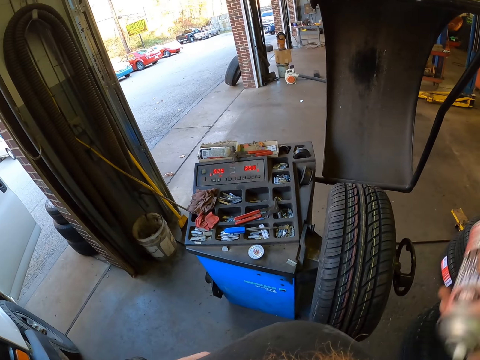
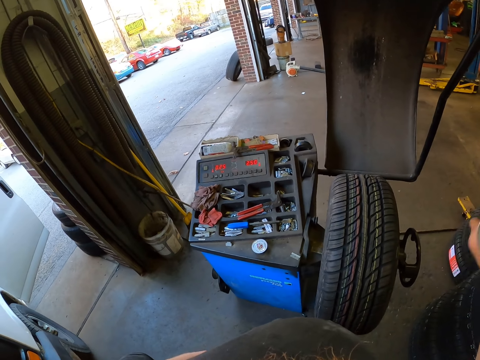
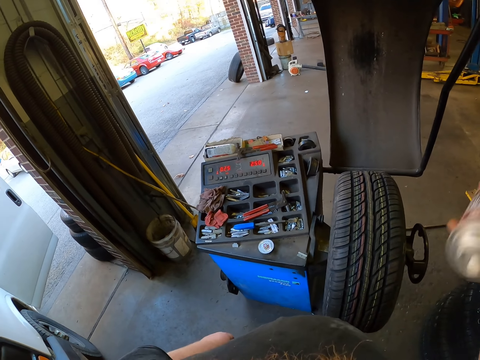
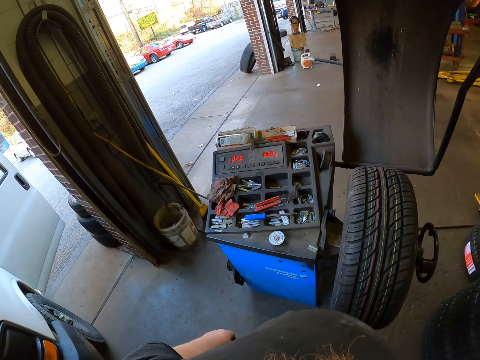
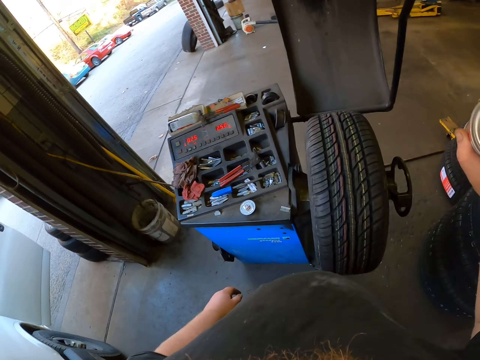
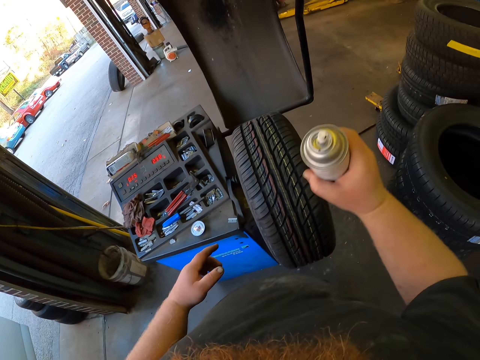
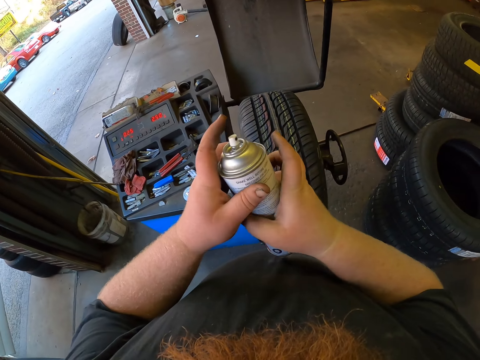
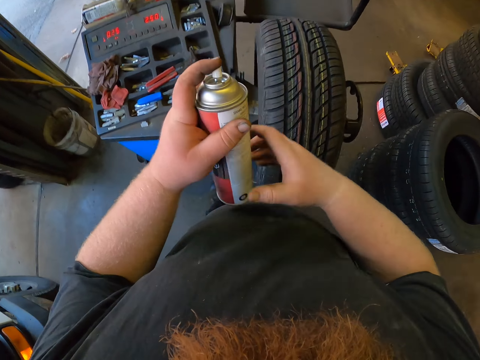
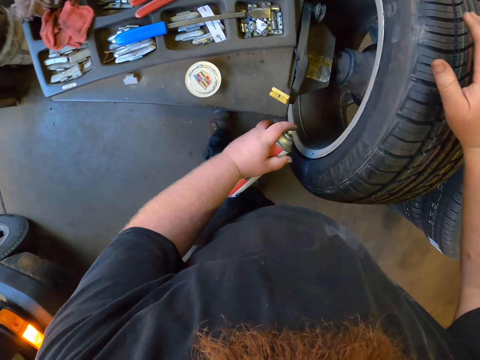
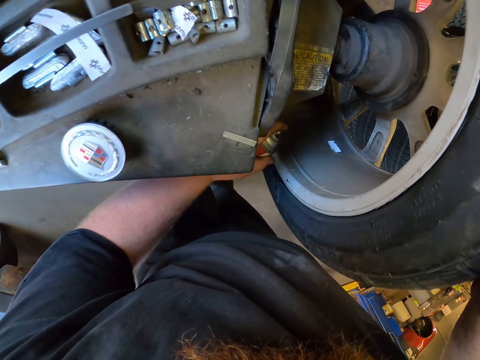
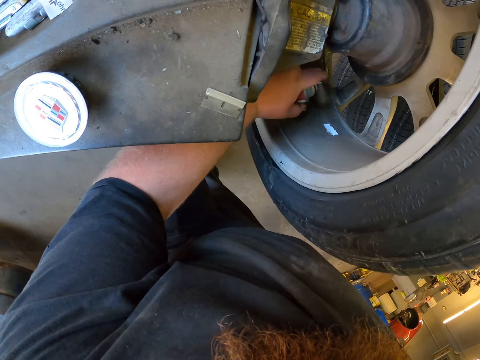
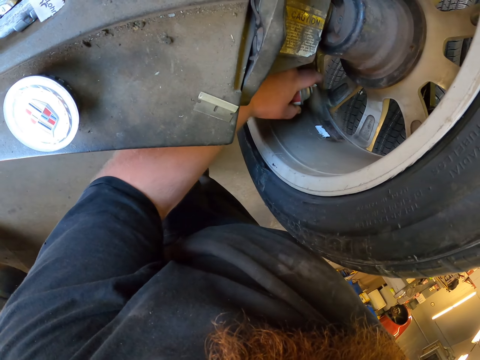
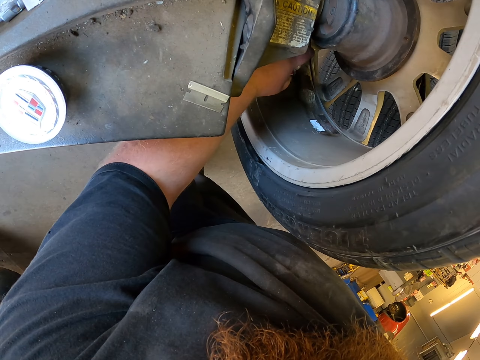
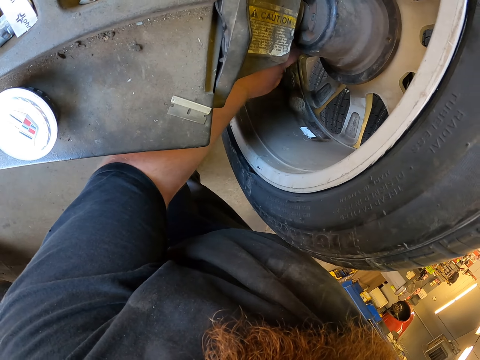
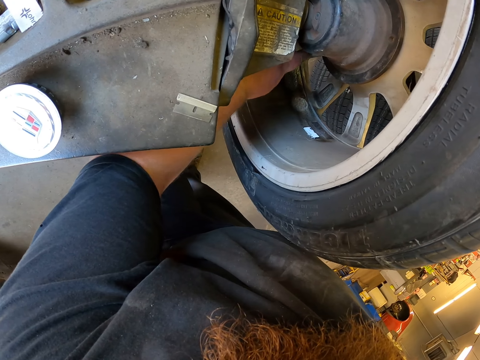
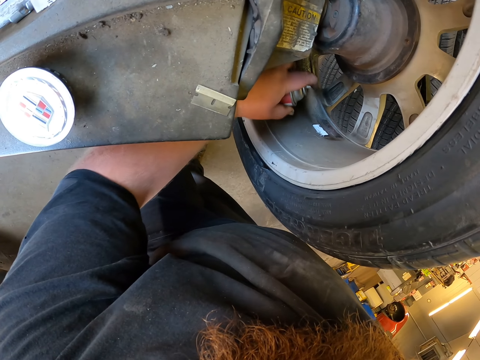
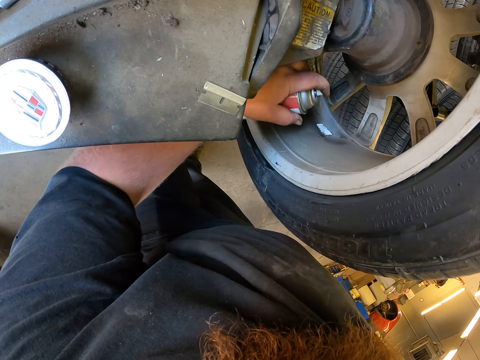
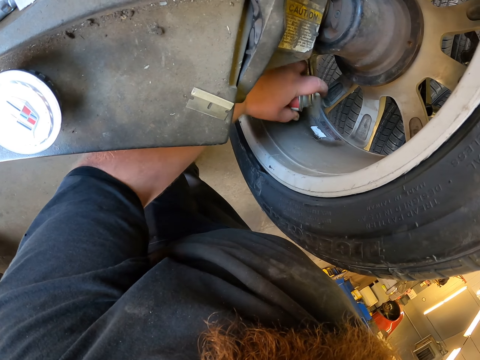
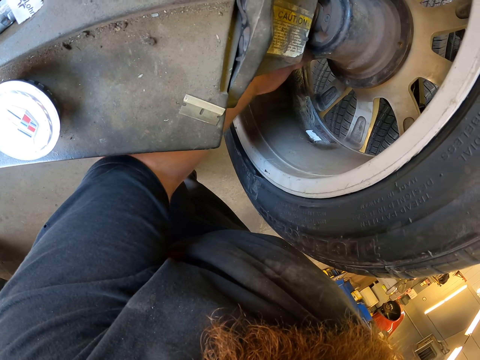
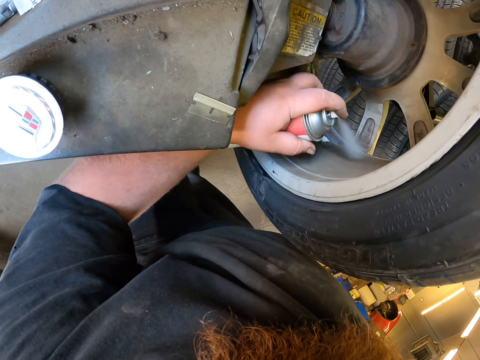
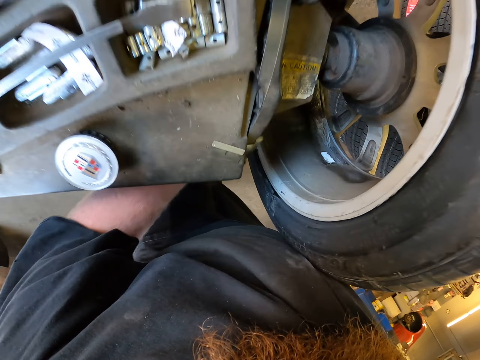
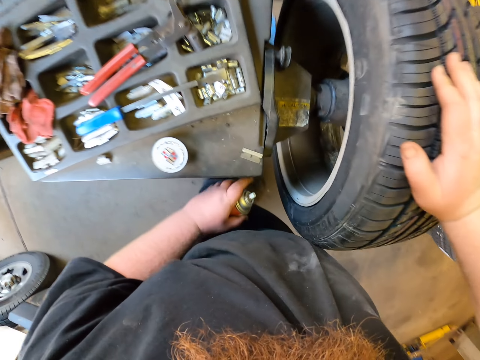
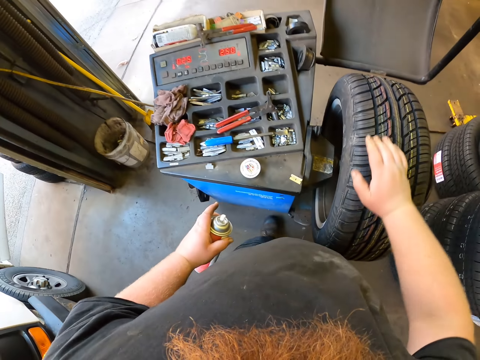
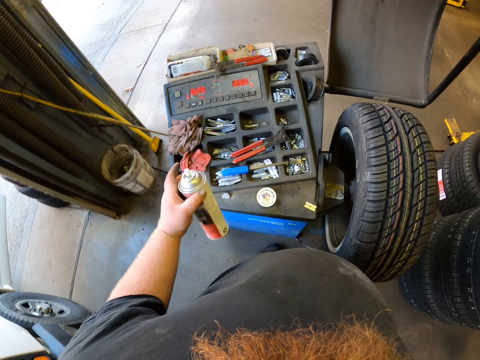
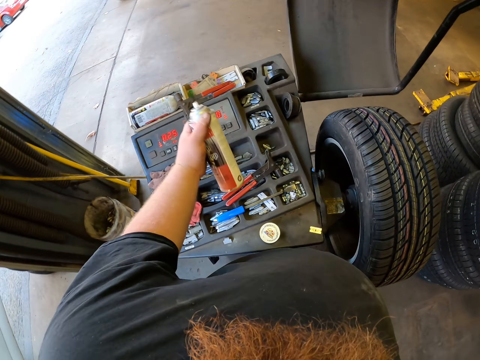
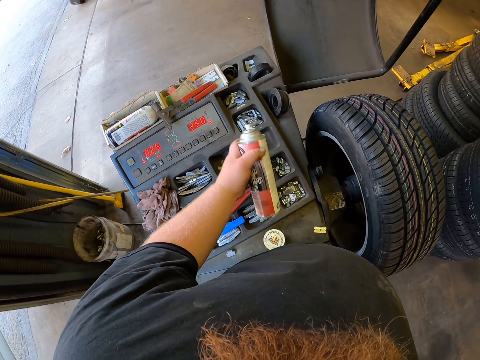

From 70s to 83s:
The camera wearer sprays the wheel rim with the spray can. They hold the spray cleaner.

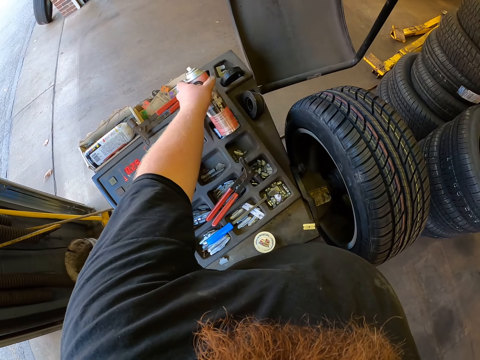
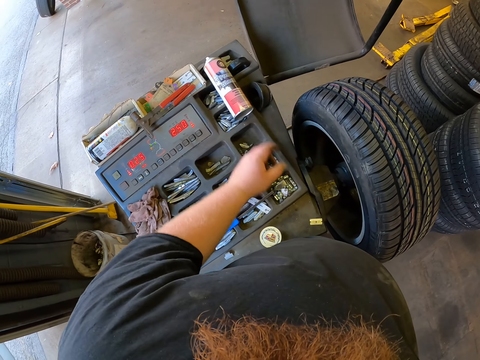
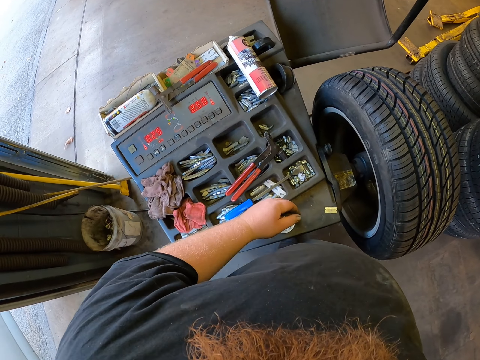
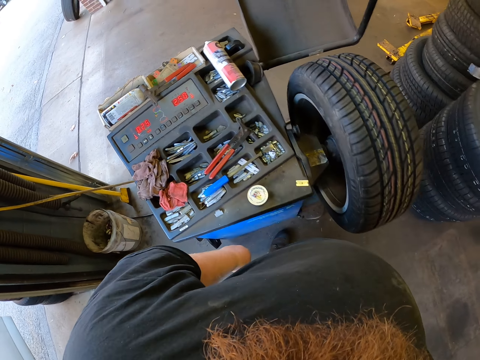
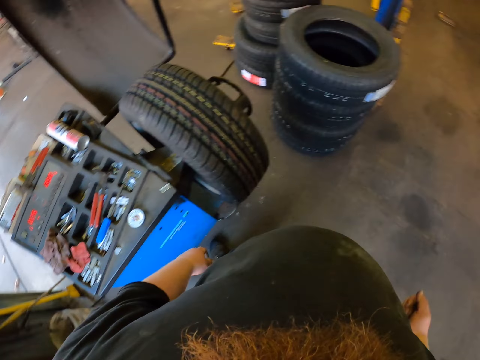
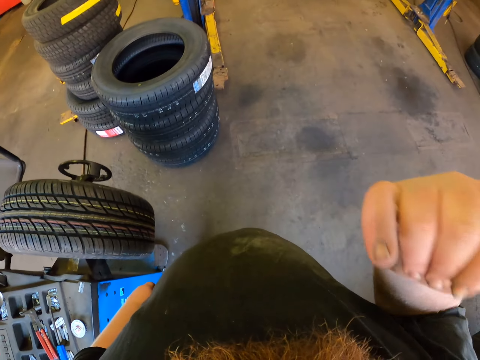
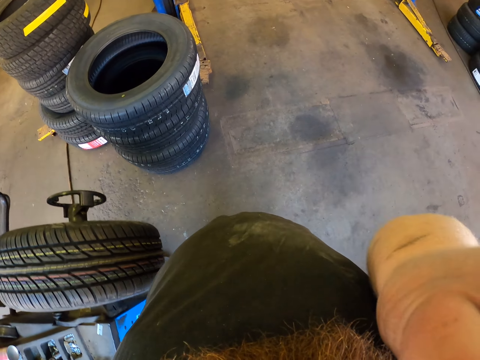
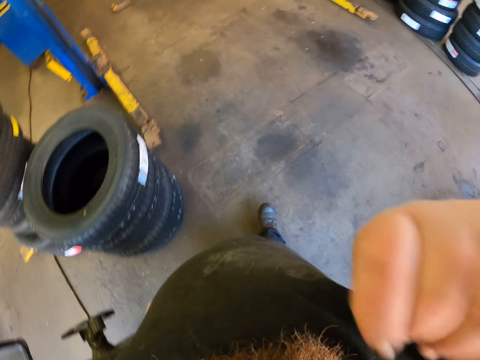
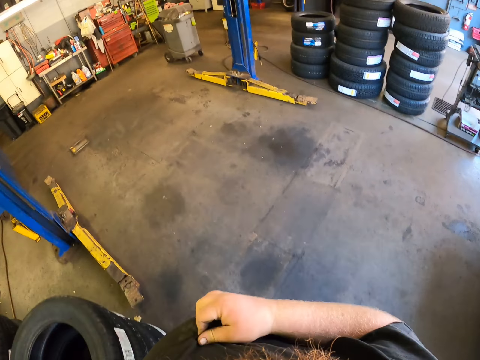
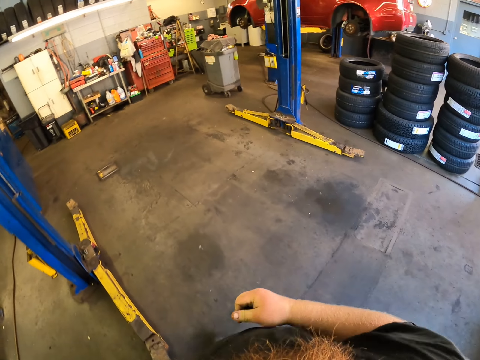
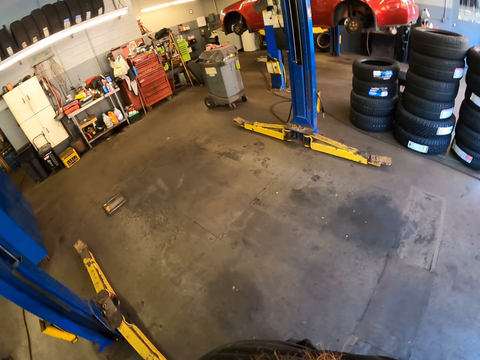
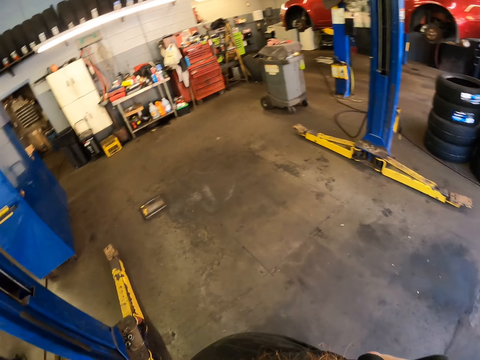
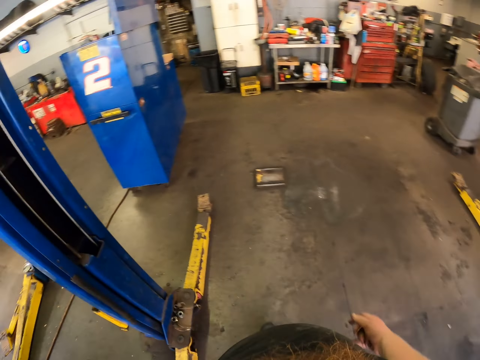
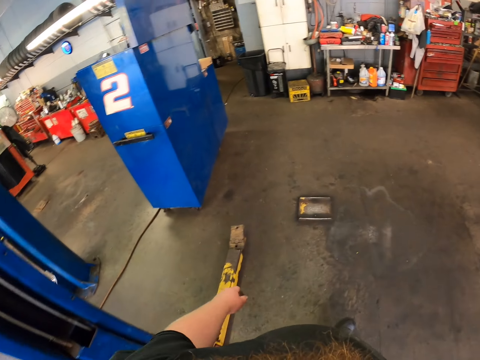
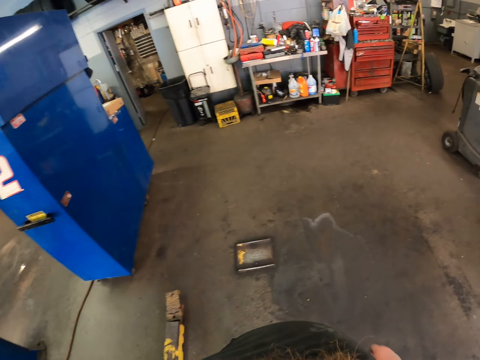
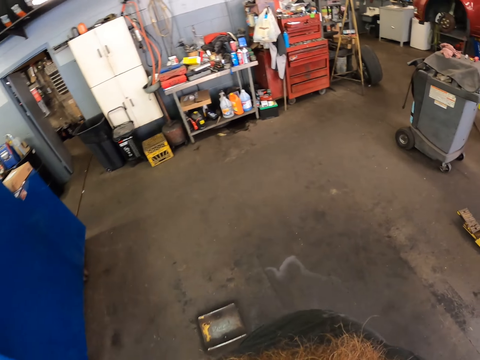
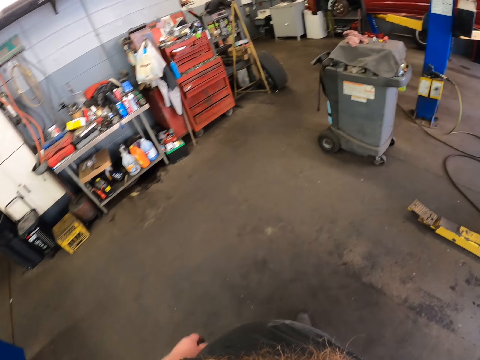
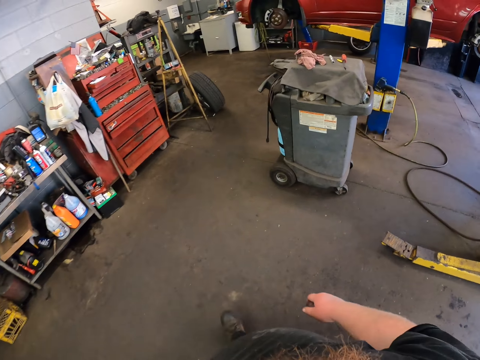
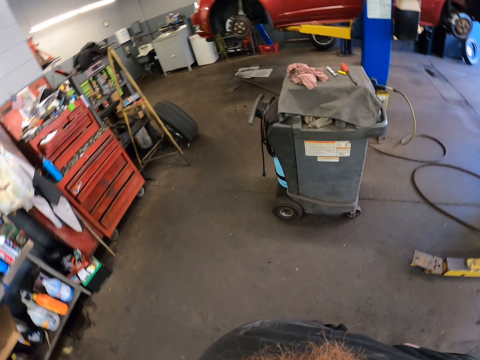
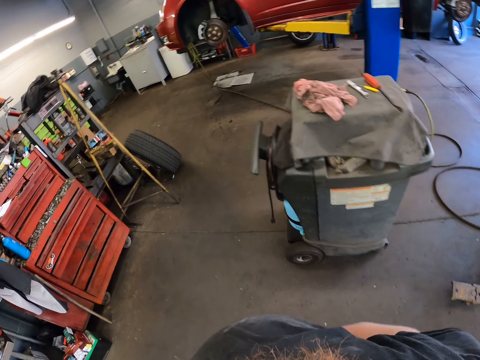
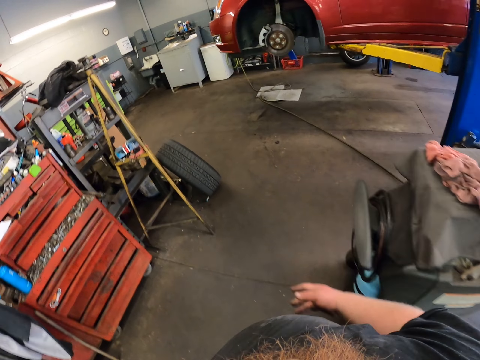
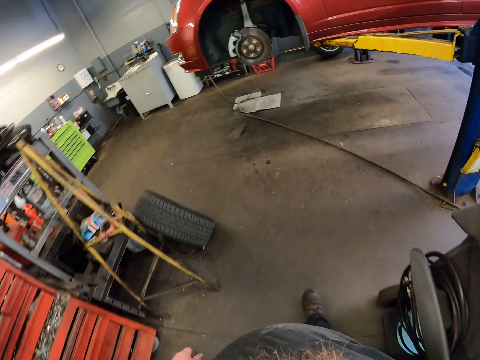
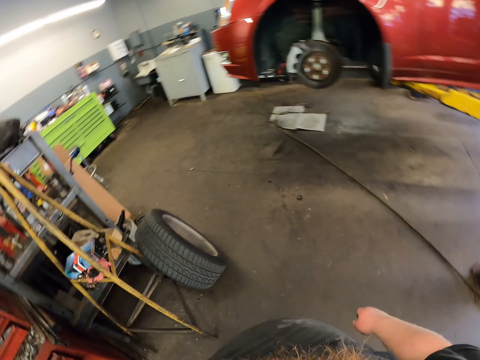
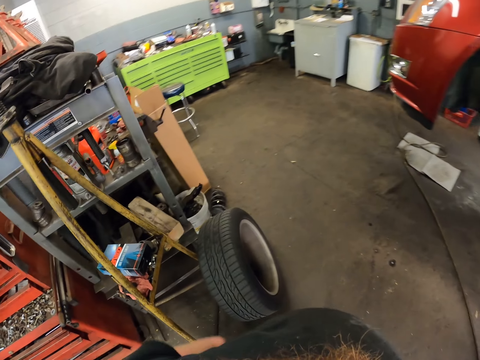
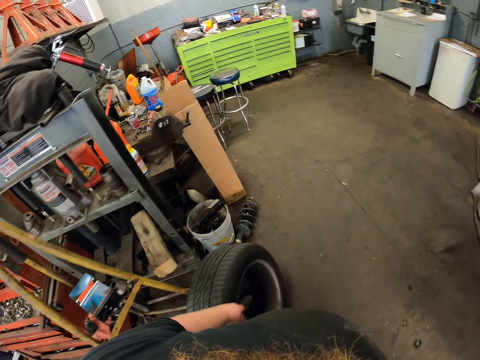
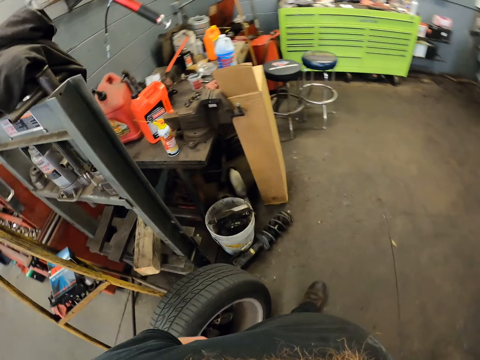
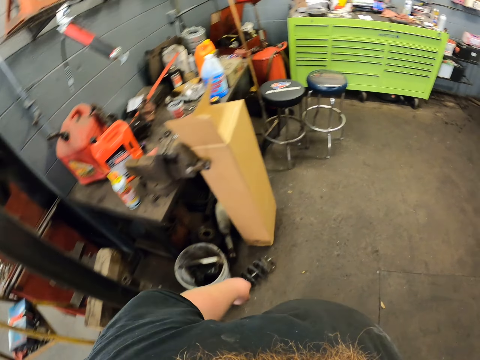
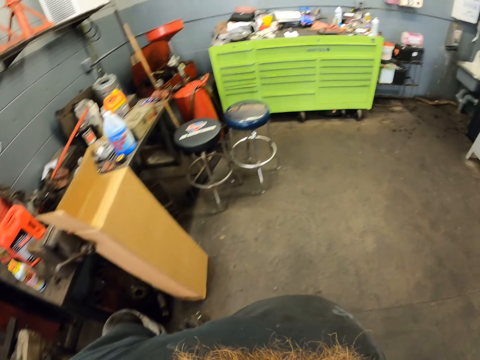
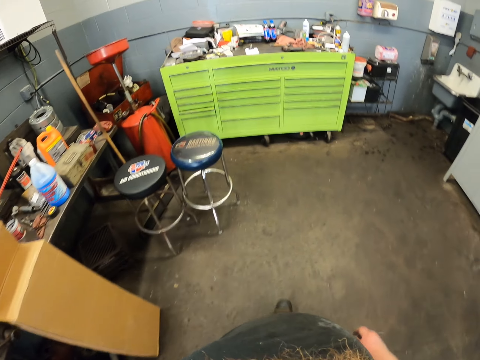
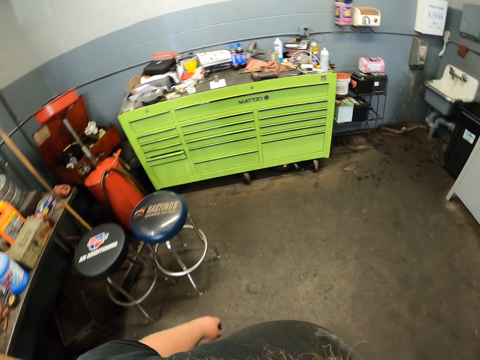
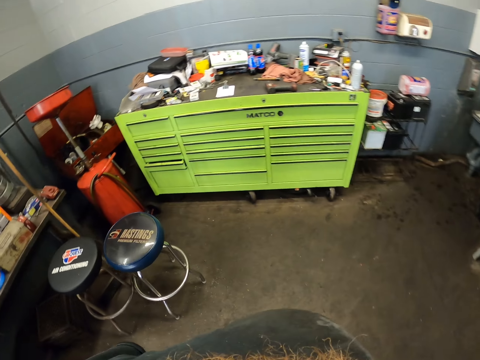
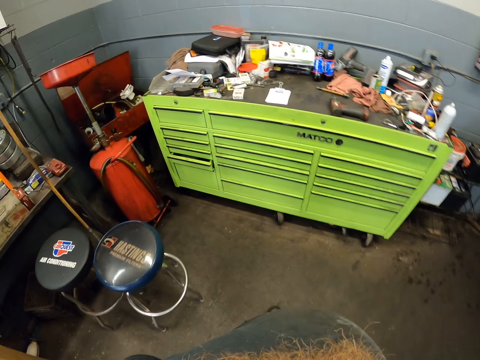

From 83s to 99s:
The camera wearer puts the spray can down on a toolkit. He raises his right hand. He scratches his face with his hand. He walks around the garage.
